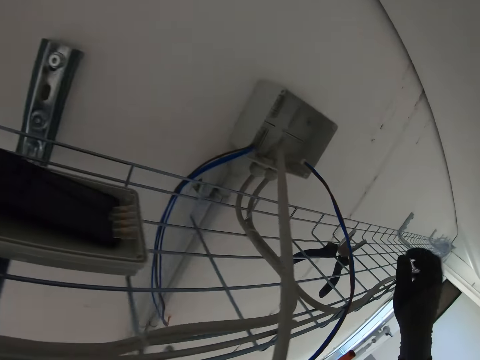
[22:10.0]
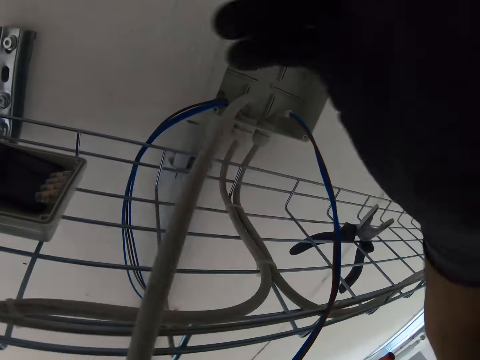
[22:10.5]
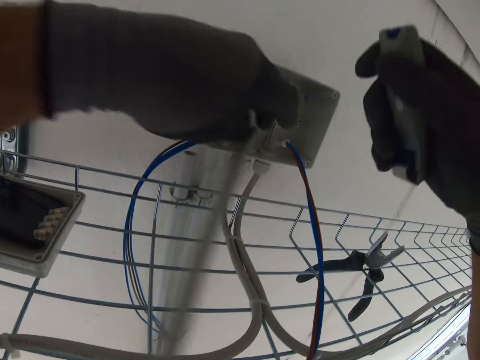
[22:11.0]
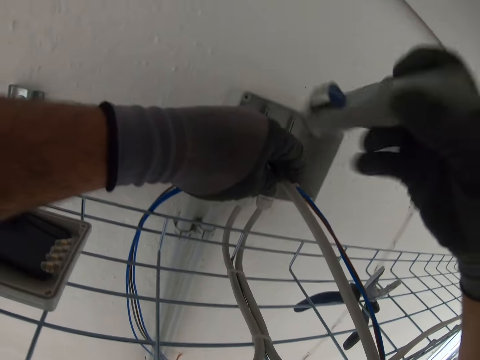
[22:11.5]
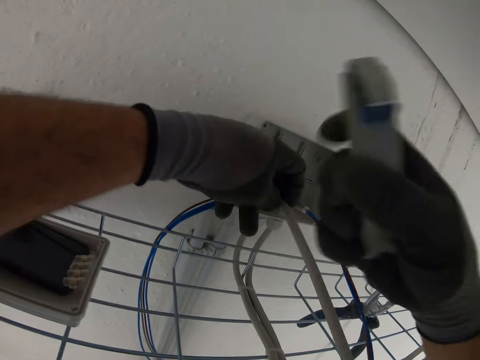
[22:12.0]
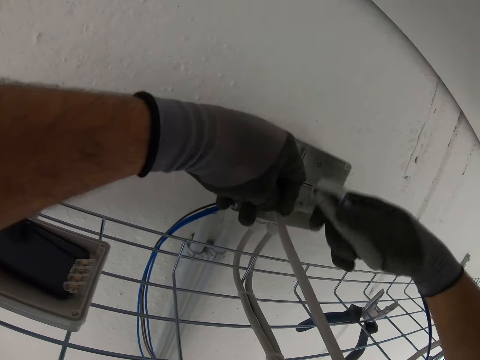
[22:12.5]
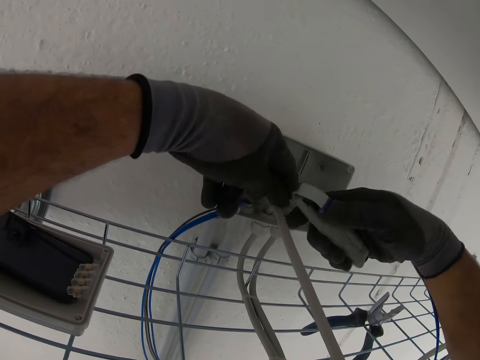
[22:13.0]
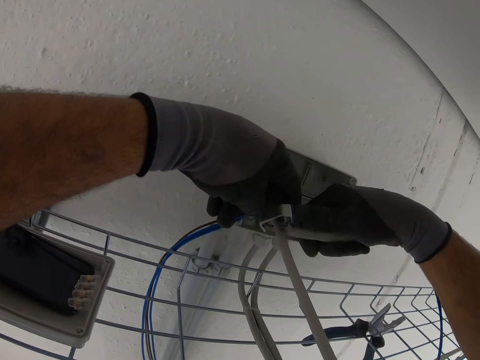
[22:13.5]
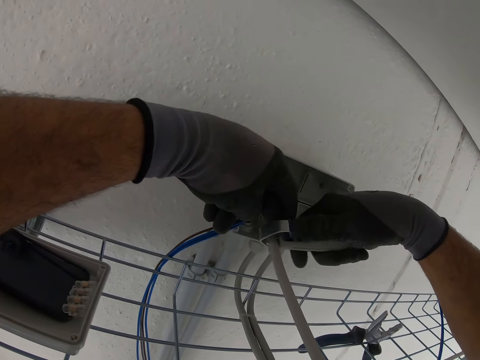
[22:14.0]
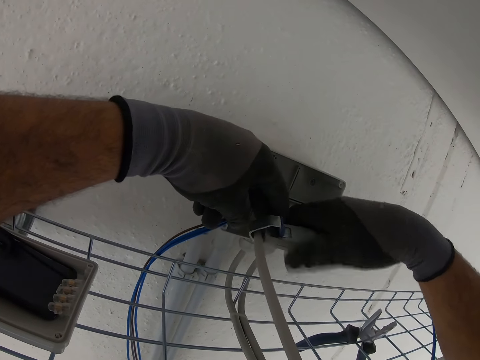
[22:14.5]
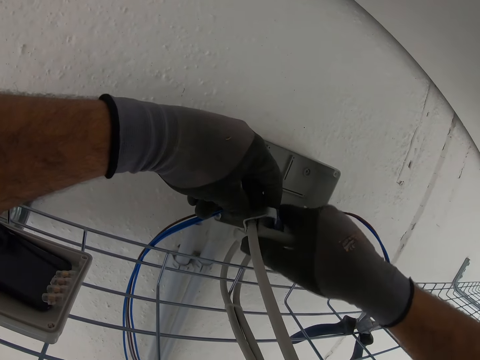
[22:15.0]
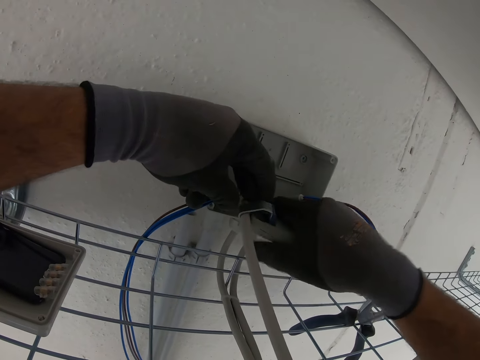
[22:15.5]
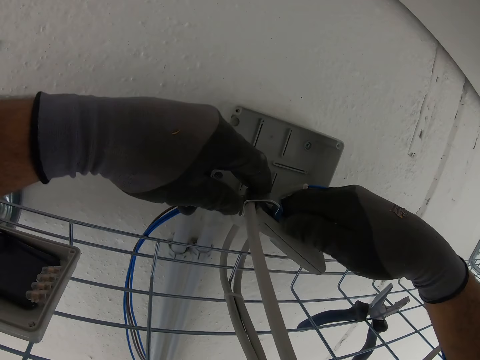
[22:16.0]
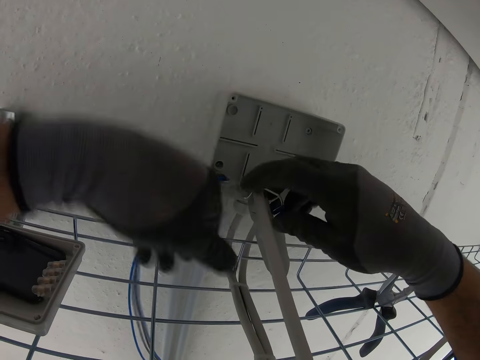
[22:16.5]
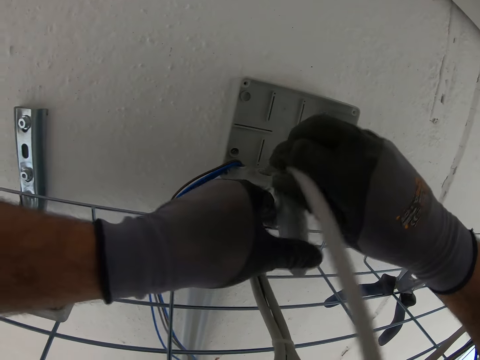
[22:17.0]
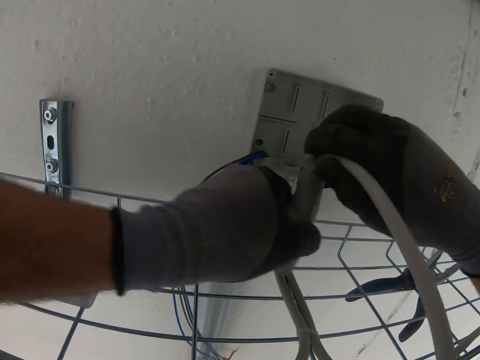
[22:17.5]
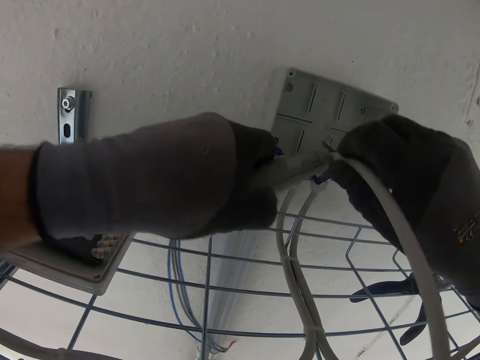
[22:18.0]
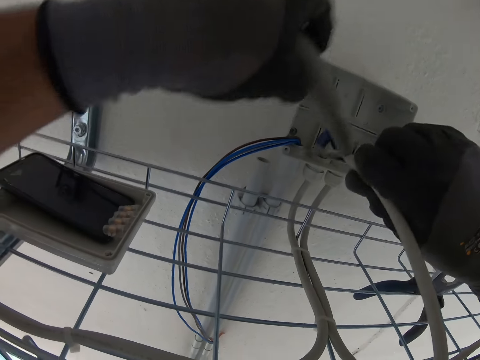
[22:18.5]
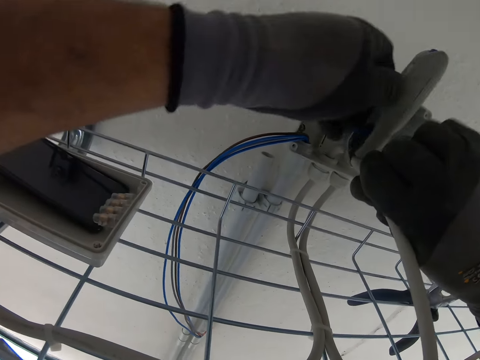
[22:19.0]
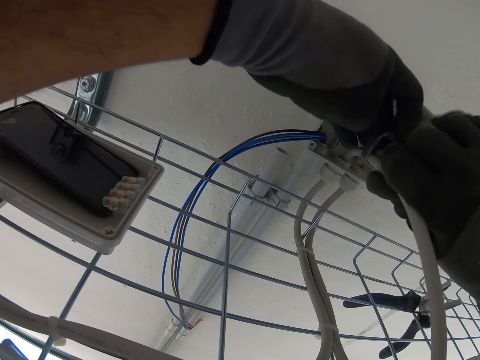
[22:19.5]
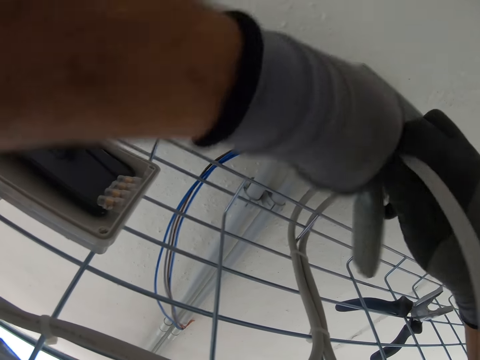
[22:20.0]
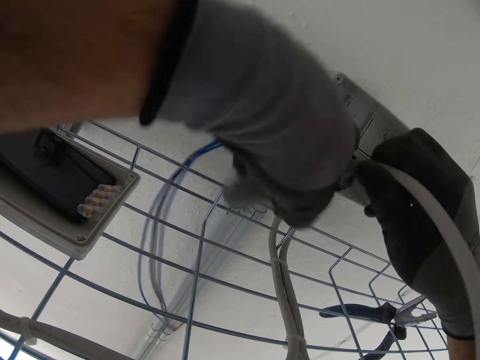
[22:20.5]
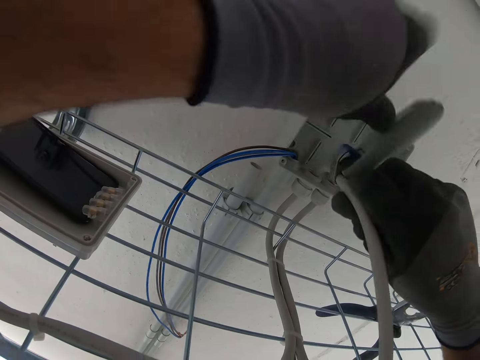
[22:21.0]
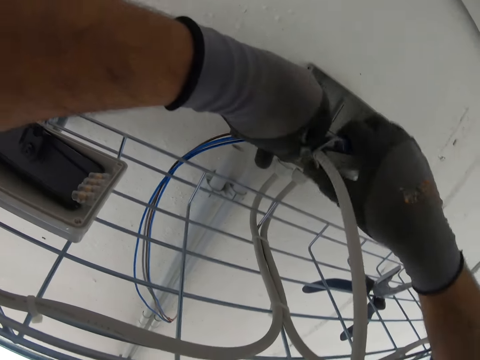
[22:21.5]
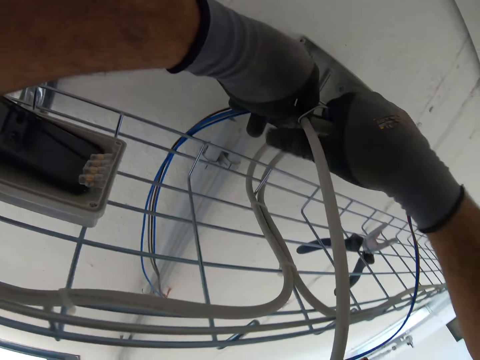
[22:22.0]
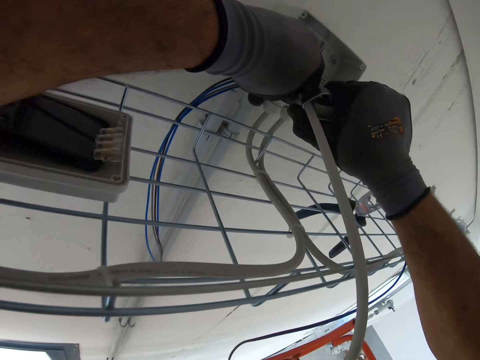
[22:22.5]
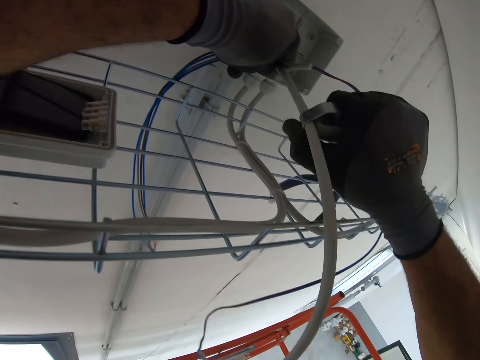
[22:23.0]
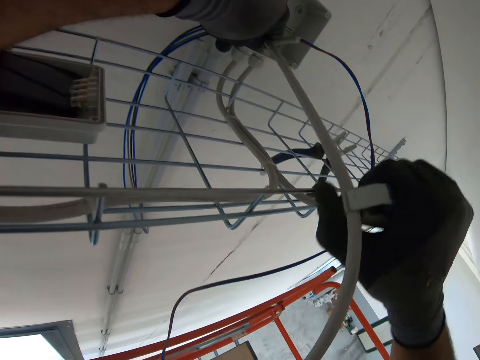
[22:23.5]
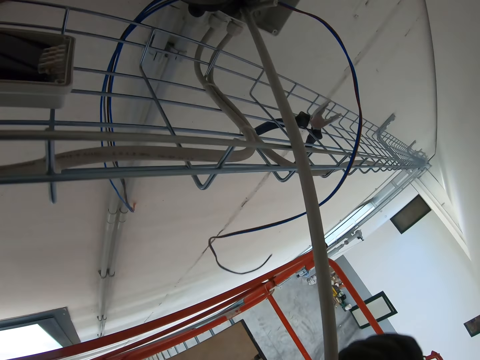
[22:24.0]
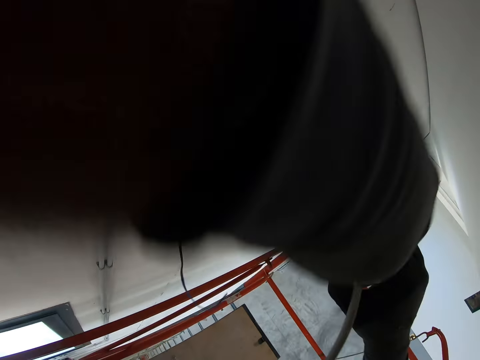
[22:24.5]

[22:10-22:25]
The camera wearer picks a Rotary Coaxial cable. They pick pliers. They pull the cable with the pliers.

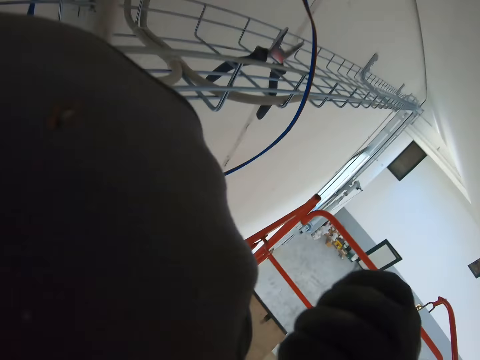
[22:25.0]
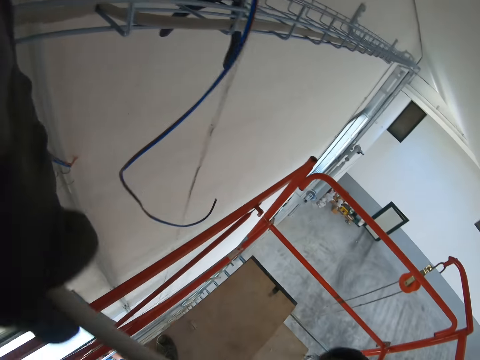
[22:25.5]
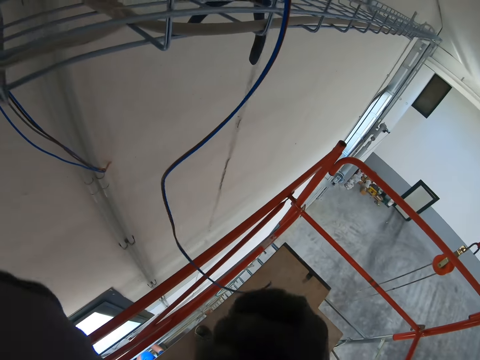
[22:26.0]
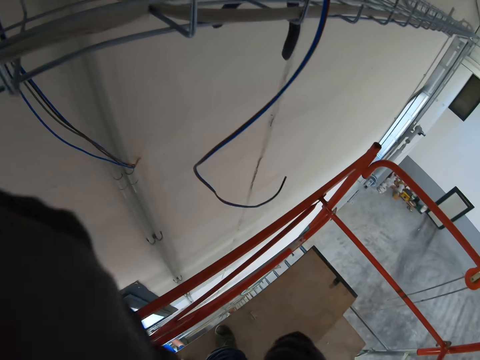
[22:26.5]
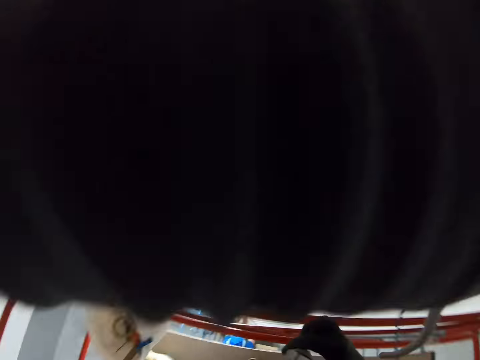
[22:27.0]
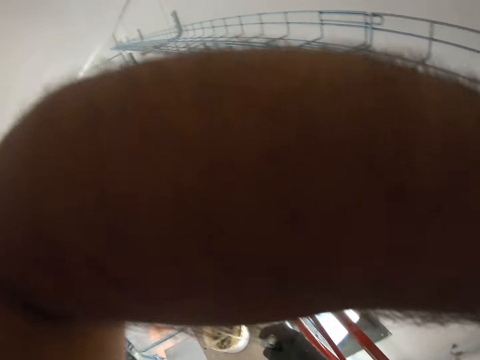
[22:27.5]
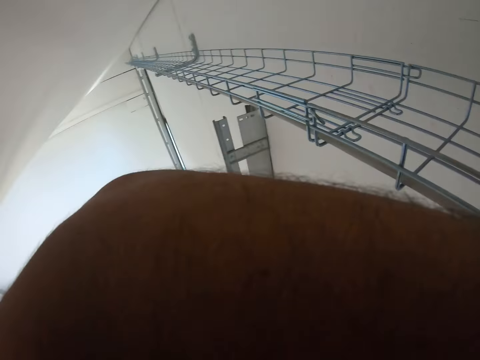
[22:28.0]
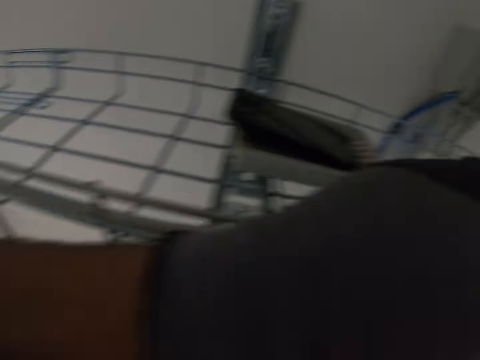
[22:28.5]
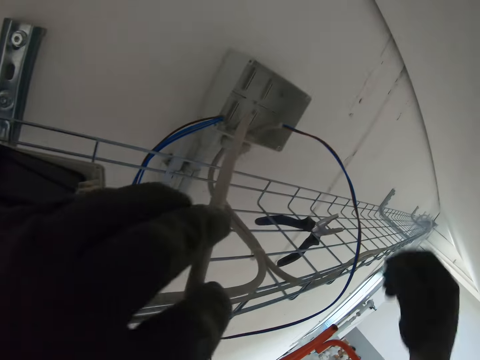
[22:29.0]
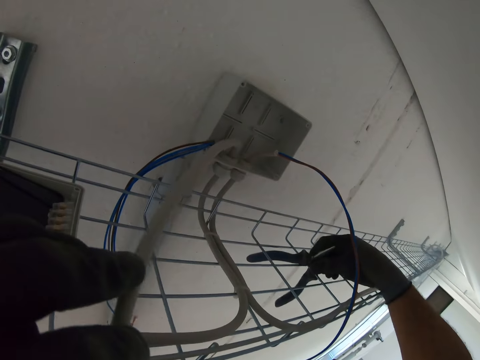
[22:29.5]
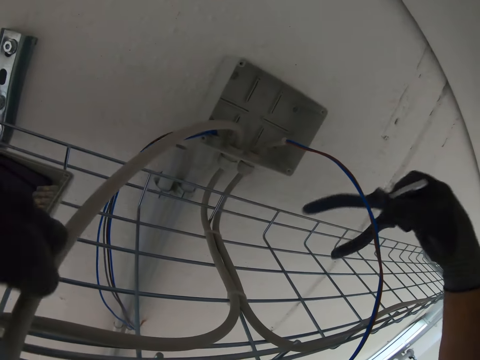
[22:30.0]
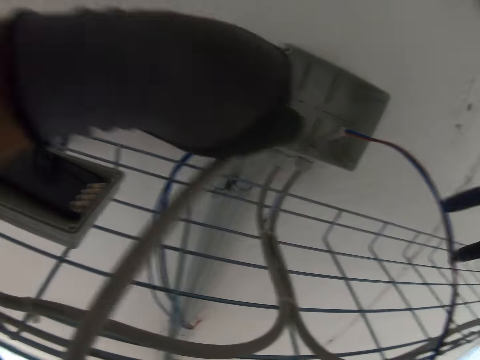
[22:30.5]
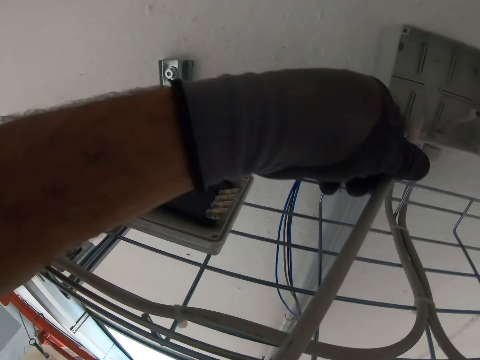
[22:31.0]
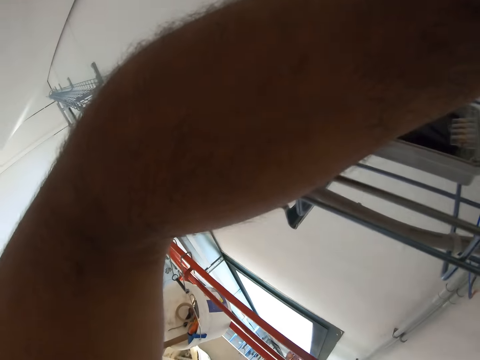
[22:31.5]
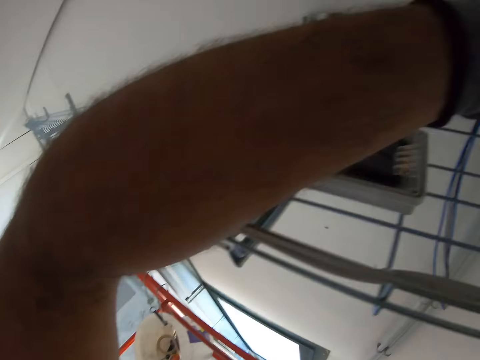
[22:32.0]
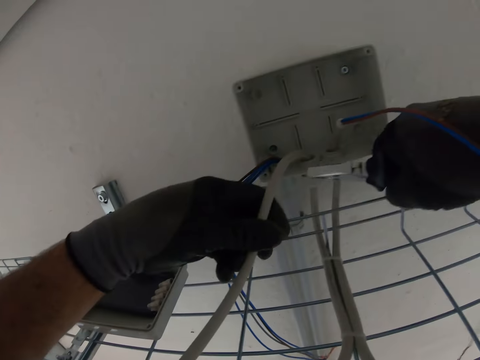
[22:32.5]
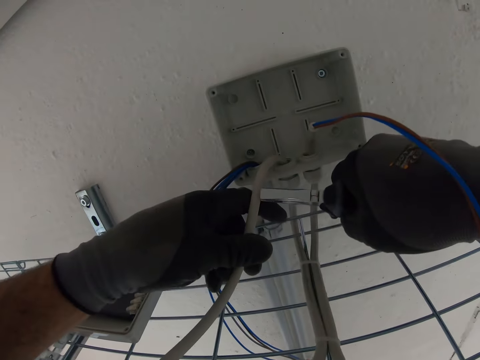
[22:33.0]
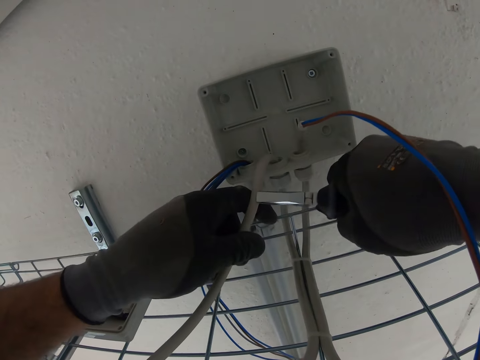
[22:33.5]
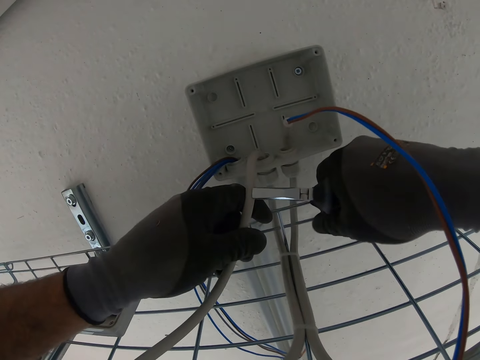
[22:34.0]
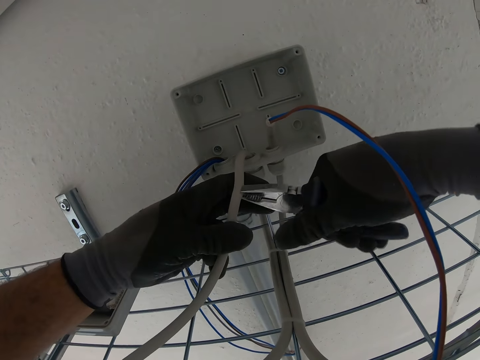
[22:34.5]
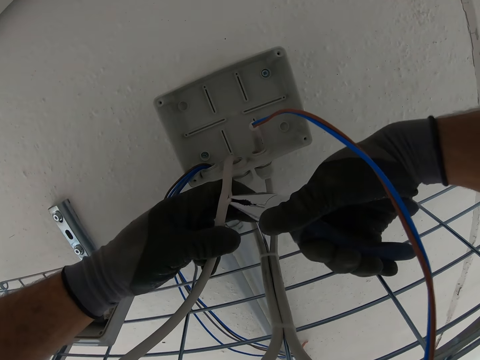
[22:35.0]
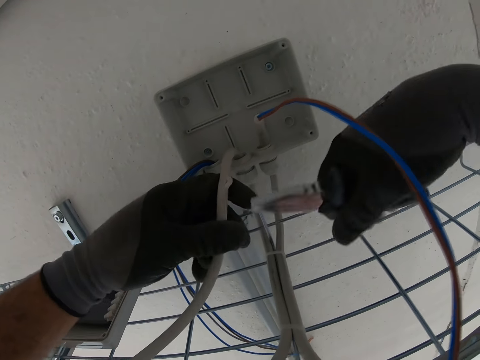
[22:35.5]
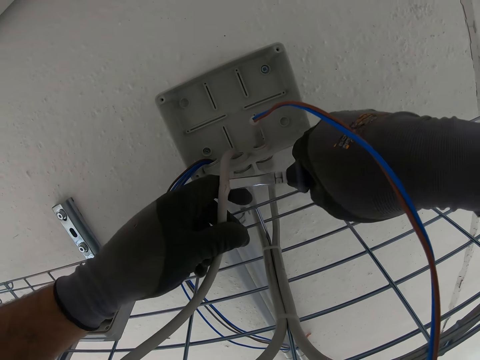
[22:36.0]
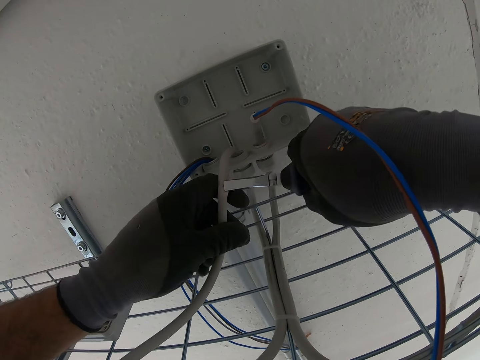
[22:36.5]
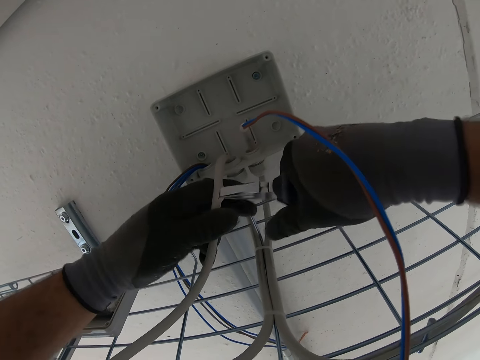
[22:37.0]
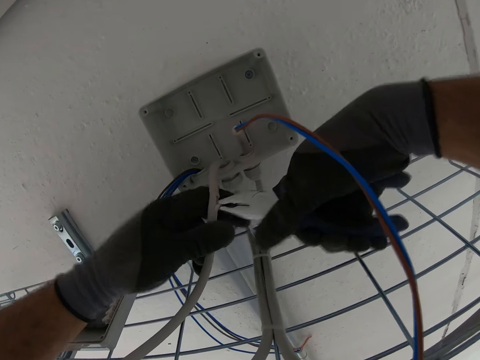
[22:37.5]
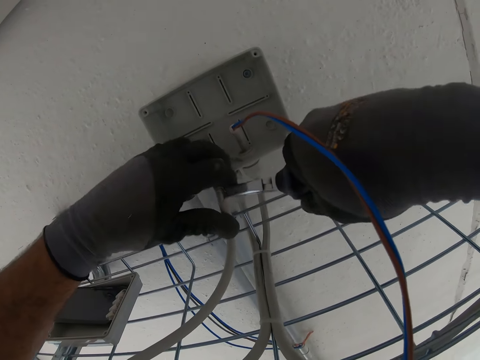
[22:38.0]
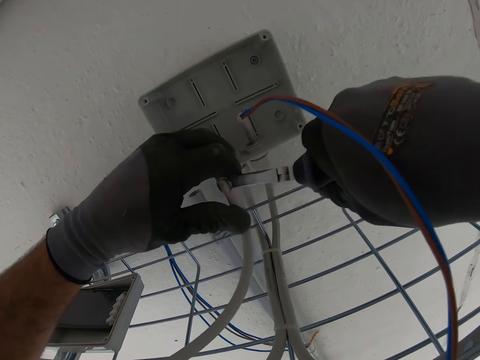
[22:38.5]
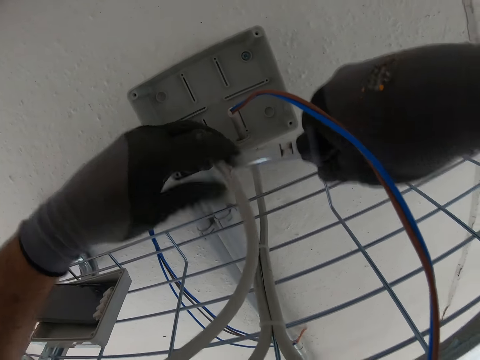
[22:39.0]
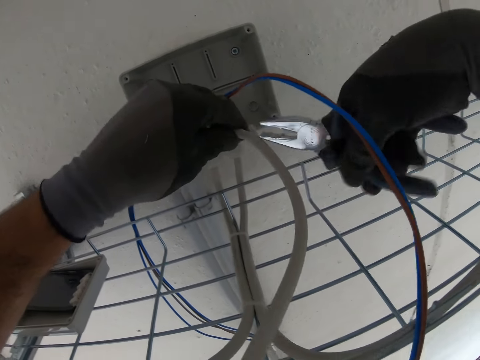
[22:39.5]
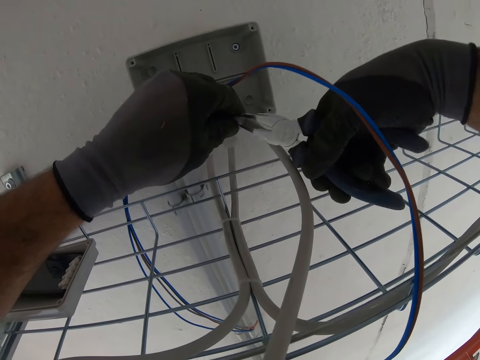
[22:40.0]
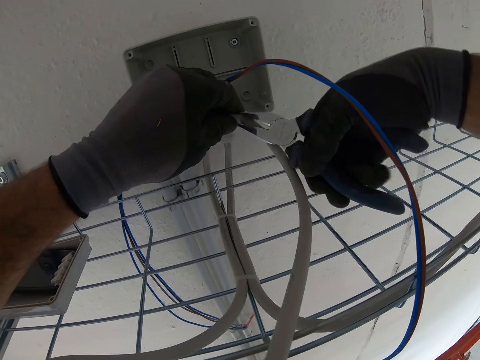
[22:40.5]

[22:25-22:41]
The camera wearer picks the pliers. They cut the cable with the pliers. They peel the cables with the pliers.
